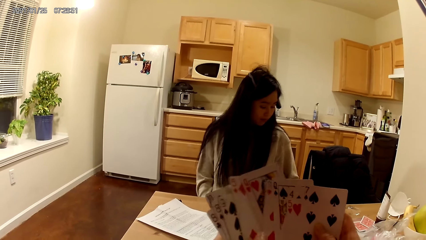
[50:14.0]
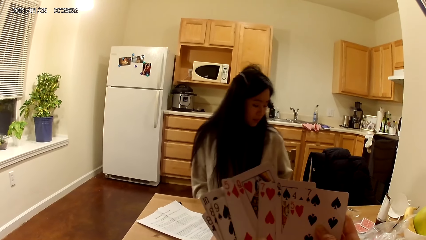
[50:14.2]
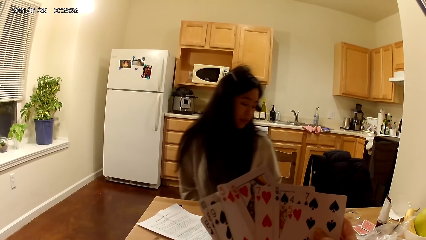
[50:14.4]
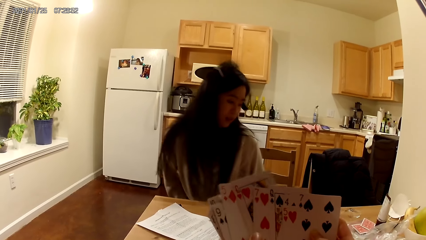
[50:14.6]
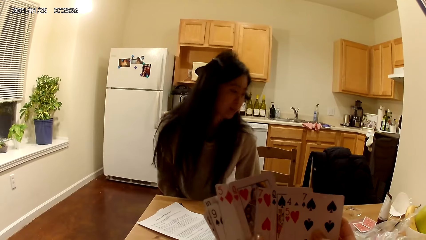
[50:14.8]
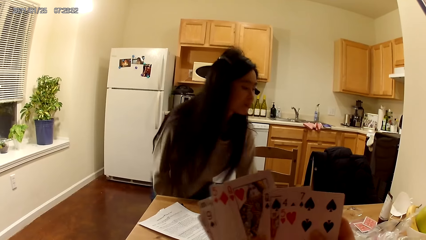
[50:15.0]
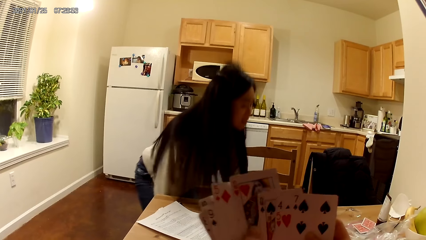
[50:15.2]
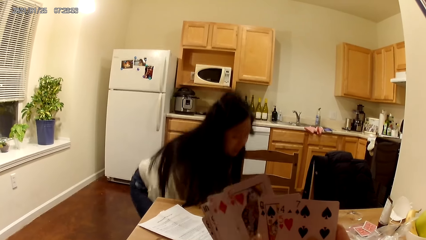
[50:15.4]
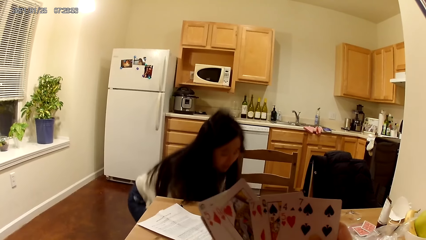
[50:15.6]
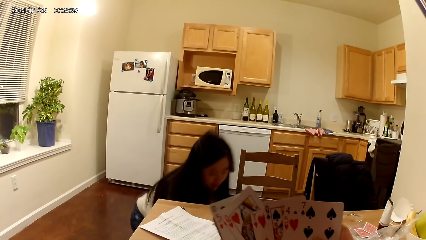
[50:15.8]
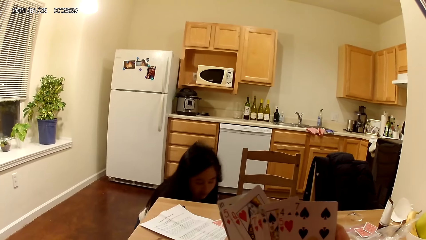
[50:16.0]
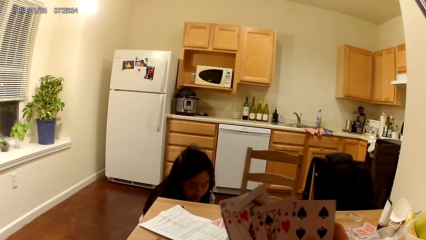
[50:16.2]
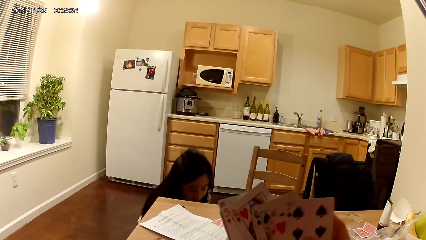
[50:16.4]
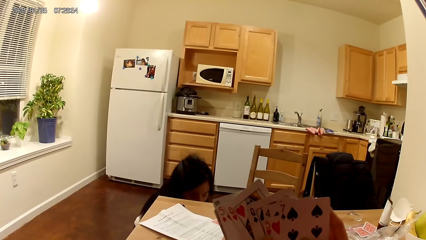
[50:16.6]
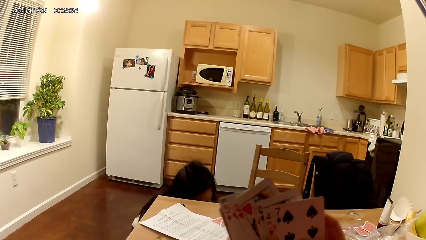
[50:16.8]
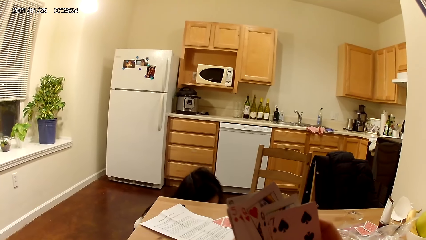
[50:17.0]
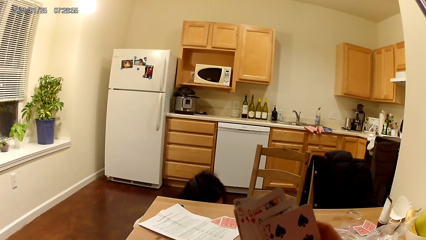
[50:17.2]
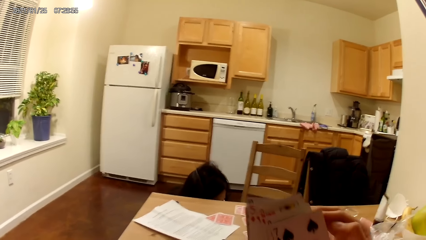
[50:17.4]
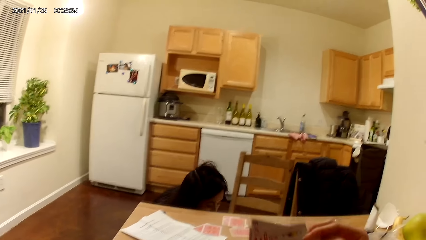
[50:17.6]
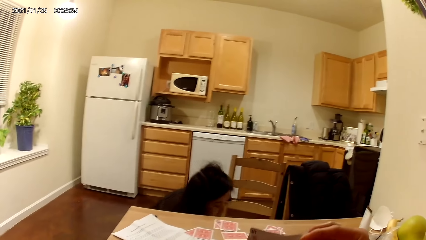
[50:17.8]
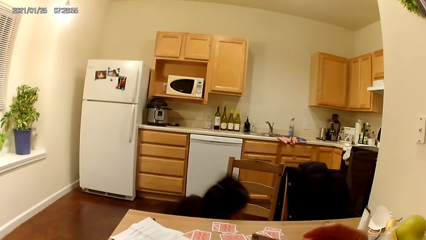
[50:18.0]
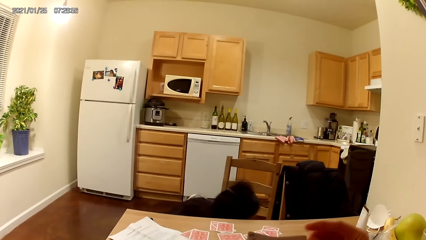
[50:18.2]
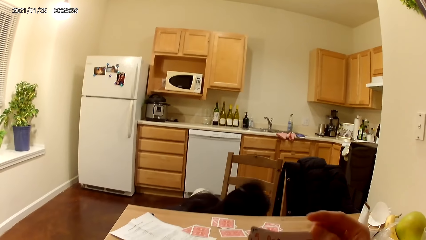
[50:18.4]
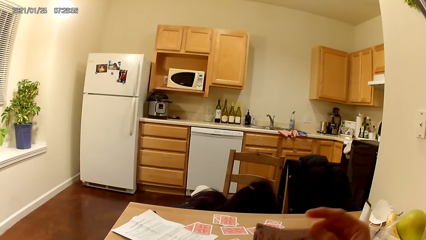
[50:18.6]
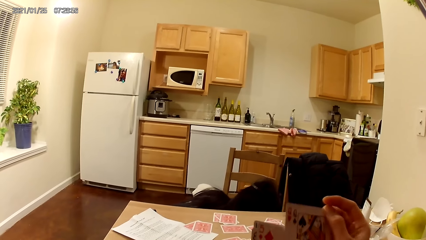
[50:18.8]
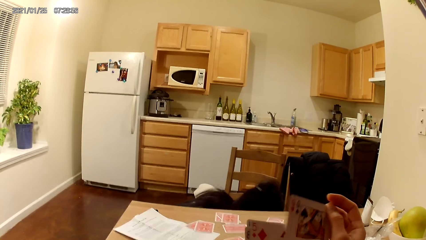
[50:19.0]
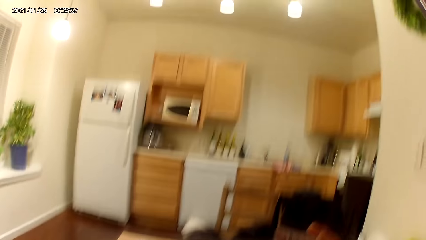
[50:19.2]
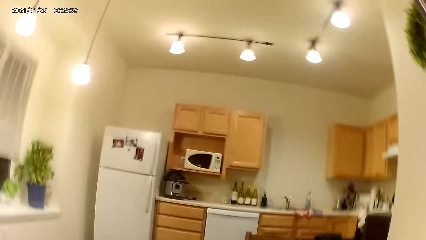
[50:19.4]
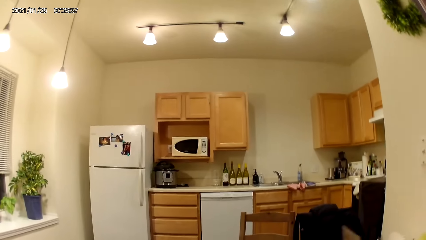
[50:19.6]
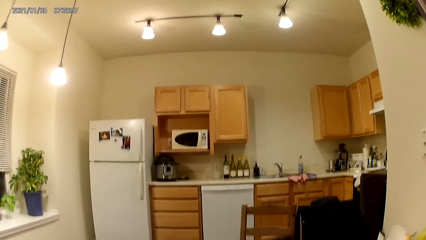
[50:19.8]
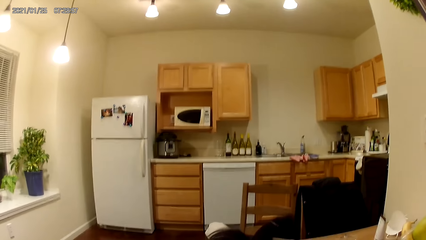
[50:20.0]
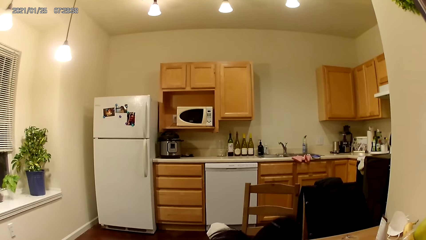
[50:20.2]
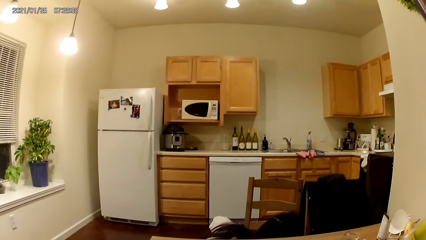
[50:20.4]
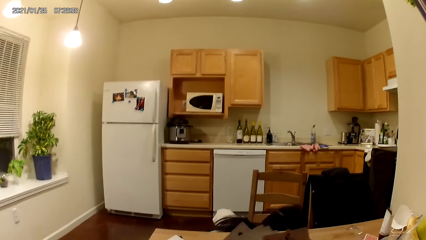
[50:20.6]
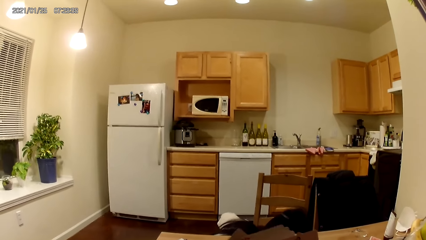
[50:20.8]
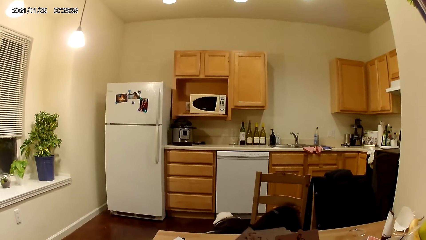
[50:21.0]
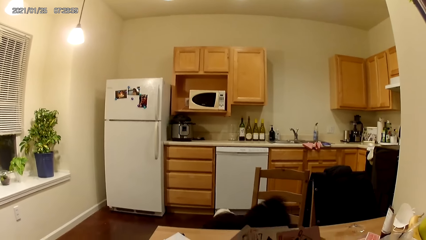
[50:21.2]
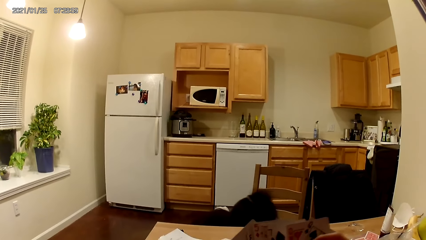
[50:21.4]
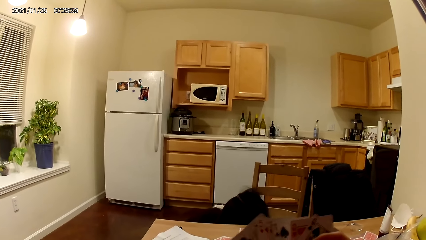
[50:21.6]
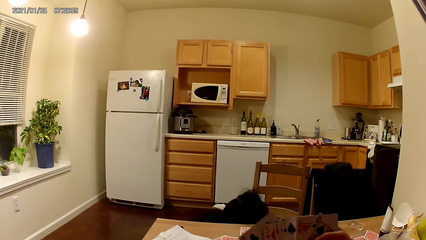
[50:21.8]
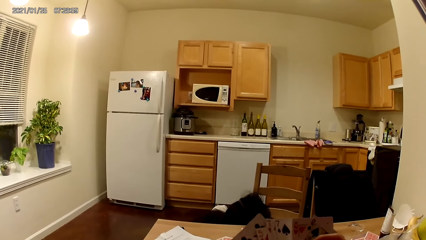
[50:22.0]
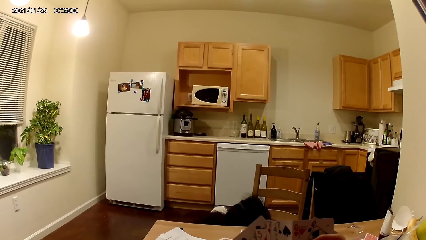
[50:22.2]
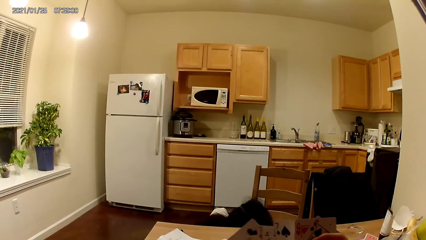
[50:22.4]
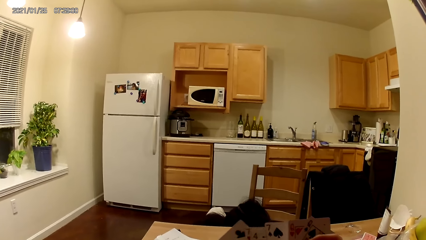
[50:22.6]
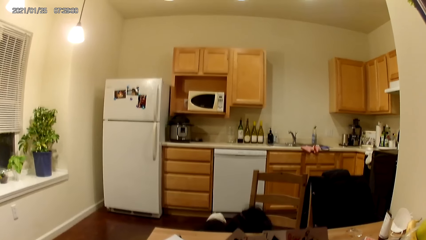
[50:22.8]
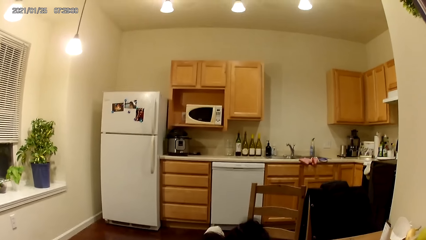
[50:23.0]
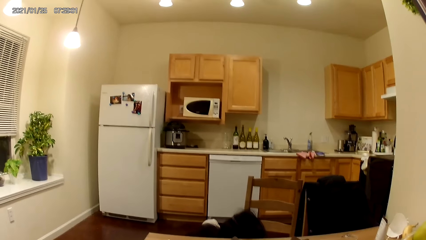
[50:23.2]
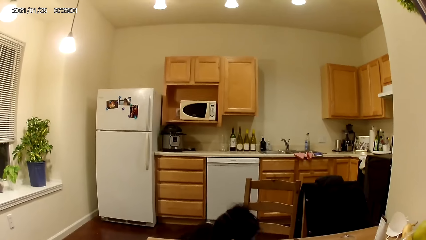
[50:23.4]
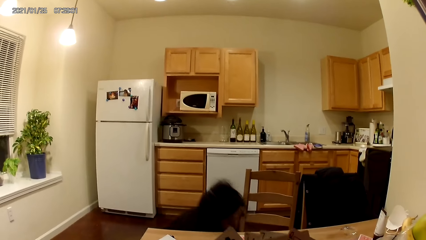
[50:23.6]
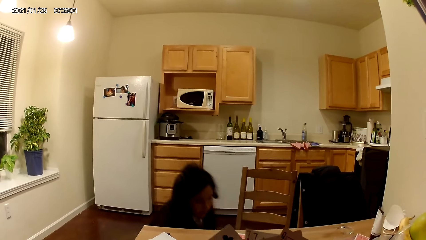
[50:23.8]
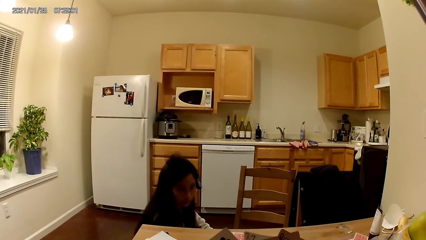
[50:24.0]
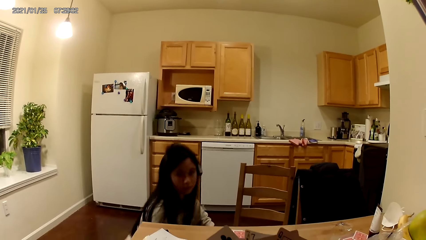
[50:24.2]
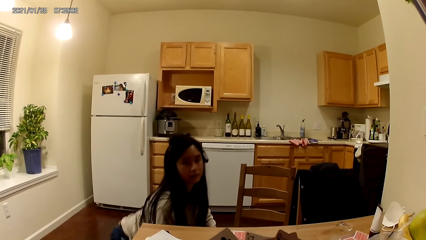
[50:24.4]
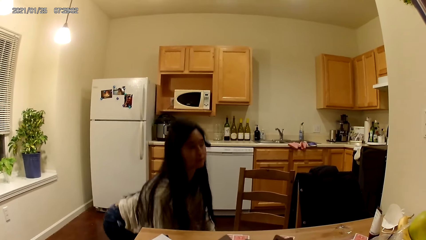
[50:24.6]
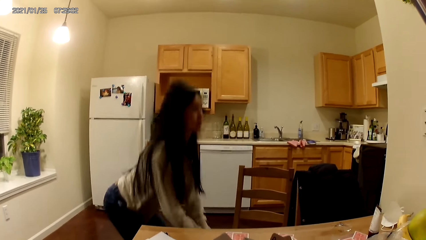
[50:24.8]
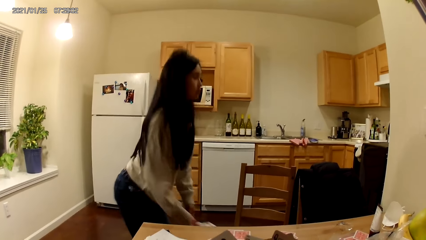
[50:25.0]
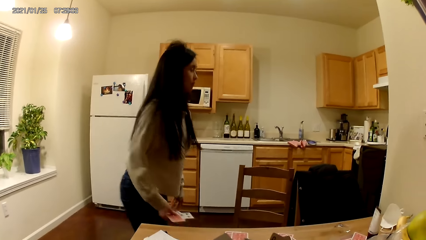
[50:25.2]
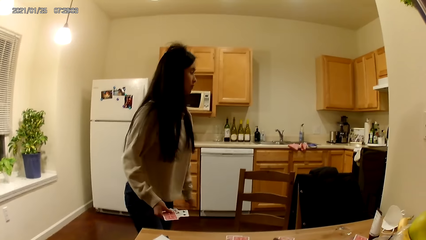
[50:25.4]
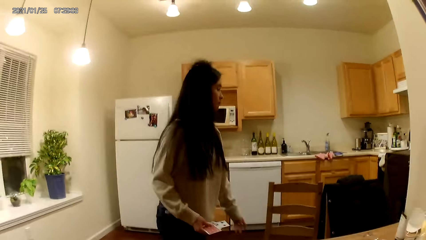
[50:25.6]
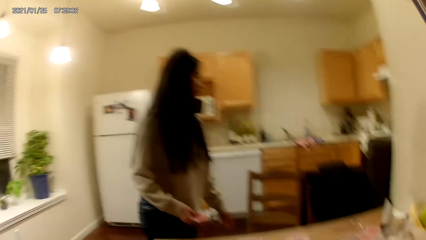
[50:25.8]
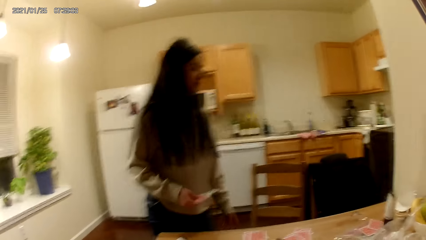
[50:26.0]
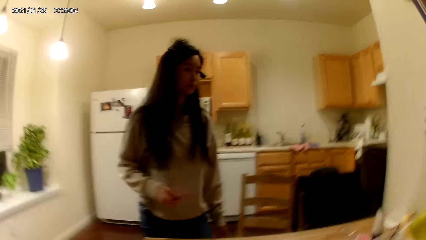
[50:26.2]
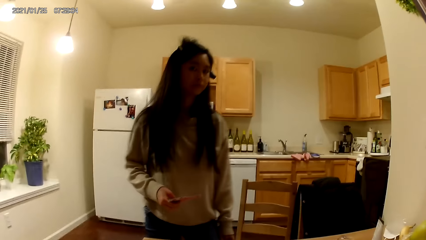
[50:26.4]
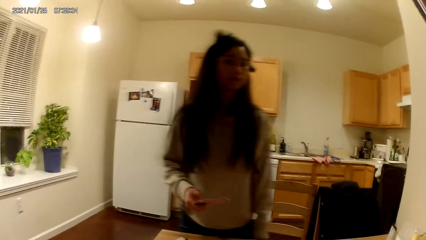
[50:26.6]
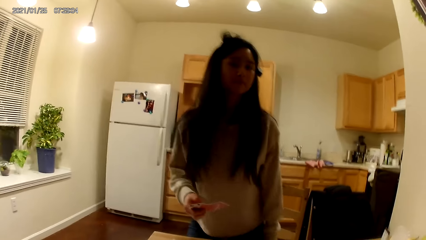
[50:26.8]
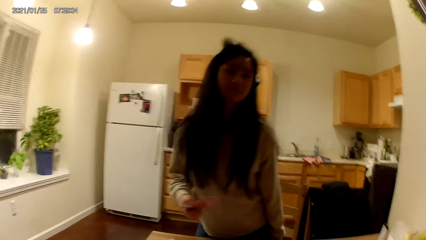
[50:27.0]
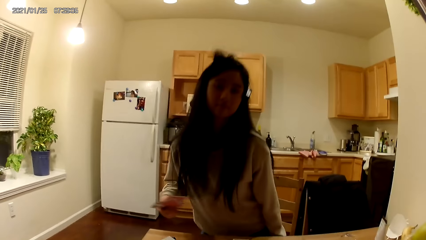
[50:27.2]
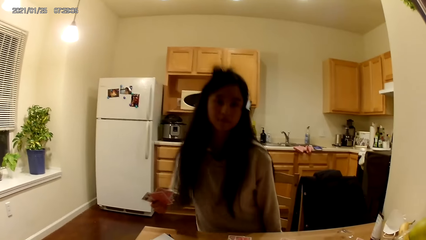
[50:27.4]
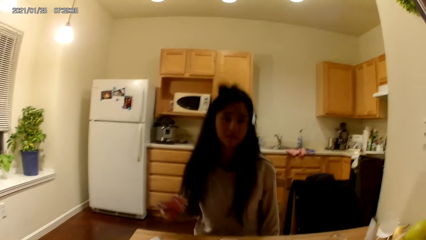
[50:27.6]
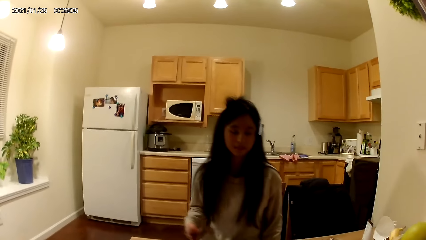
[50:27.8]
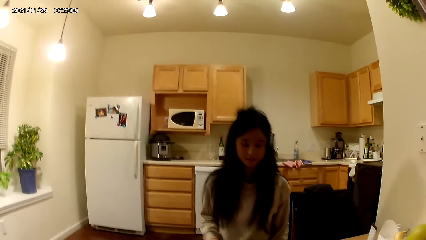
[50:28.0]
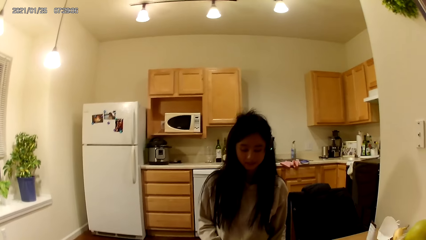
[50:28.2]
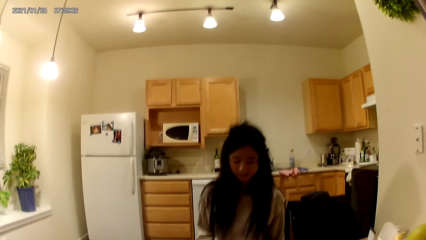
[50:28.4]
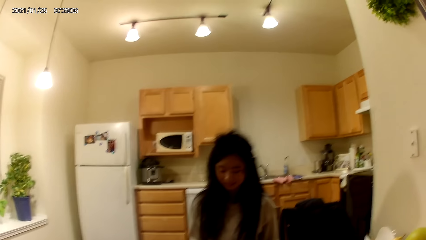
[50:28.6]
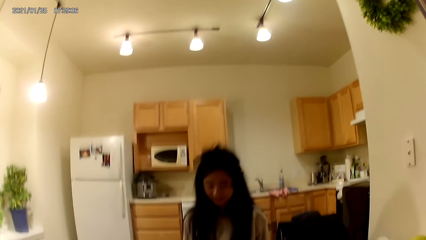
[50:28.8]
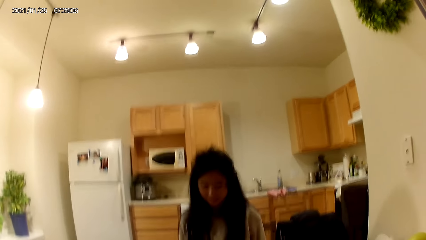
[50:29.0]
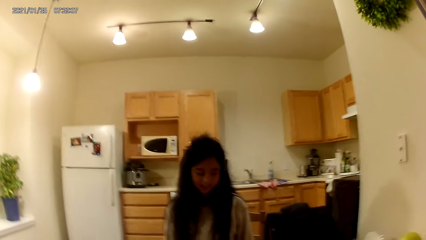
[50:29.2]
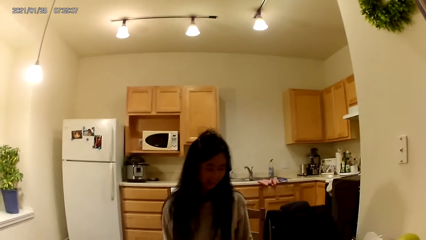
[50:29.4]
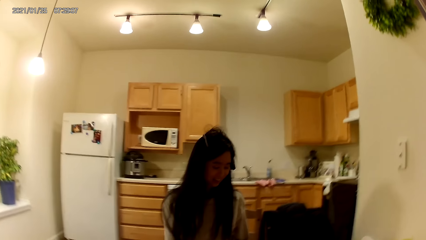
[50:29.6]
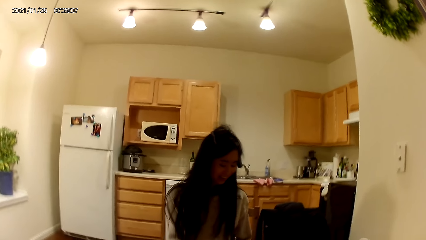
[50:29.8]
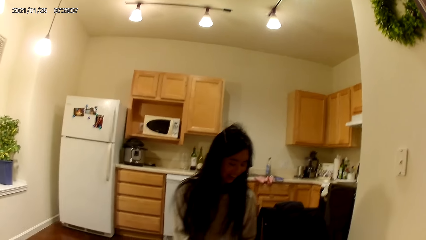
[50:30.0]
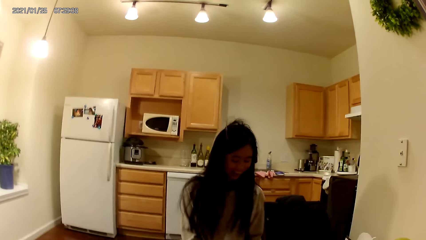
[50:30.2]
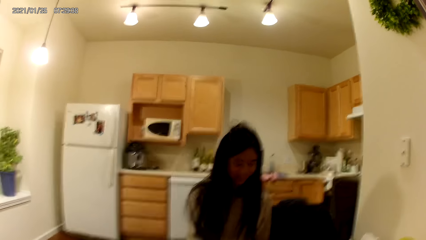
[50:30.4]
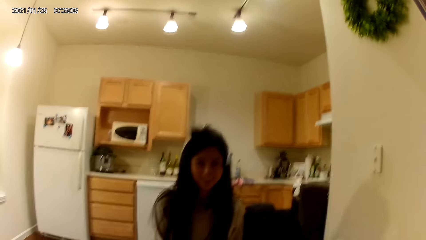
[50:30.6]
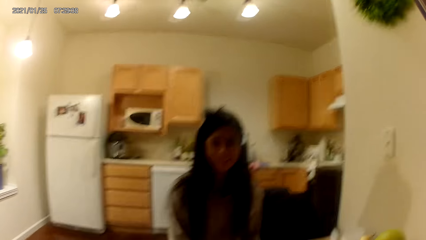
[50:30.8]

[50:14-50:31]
The woman bends down again. The woman stands up and picks up the cards. The woman sits on a wooden chair.
